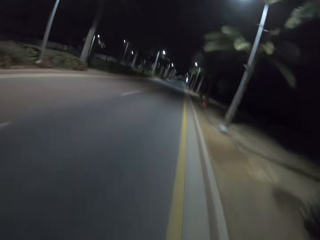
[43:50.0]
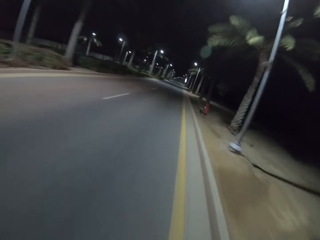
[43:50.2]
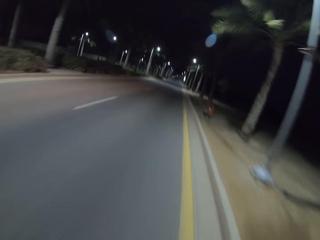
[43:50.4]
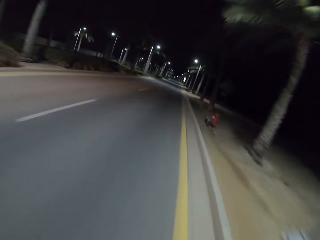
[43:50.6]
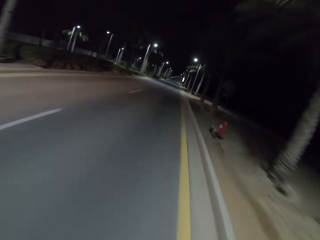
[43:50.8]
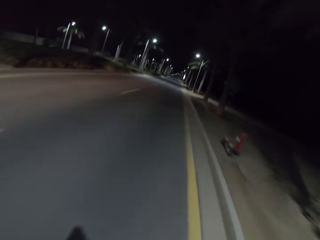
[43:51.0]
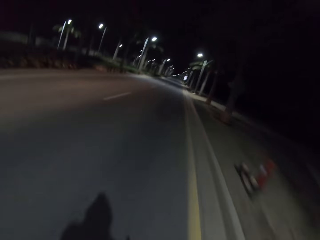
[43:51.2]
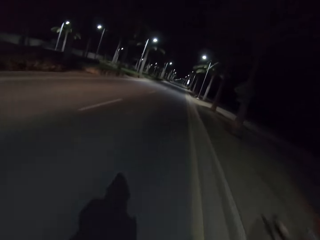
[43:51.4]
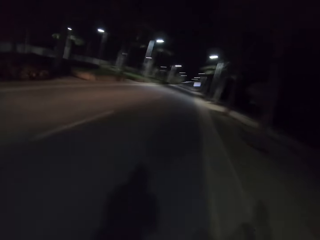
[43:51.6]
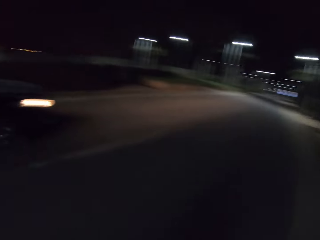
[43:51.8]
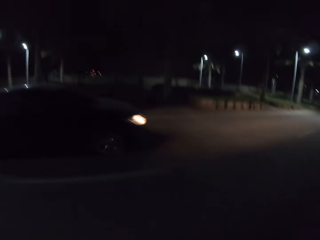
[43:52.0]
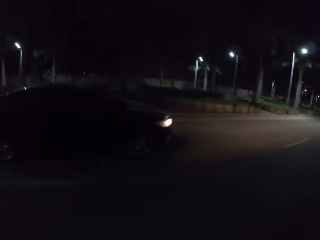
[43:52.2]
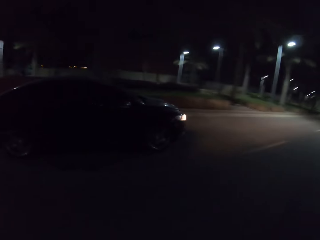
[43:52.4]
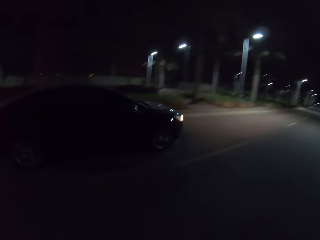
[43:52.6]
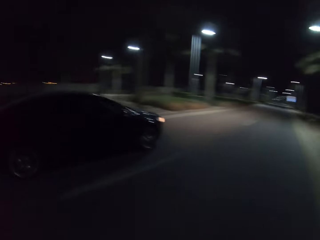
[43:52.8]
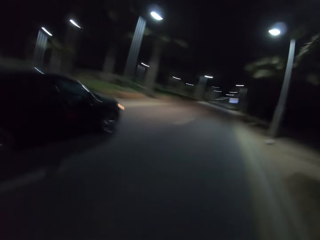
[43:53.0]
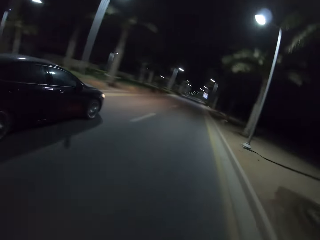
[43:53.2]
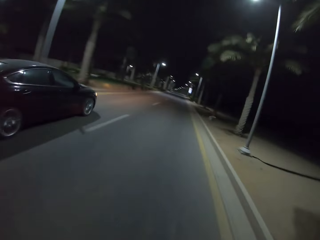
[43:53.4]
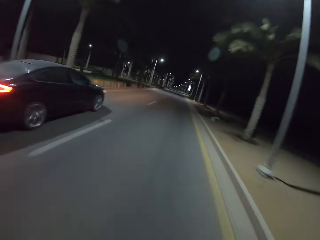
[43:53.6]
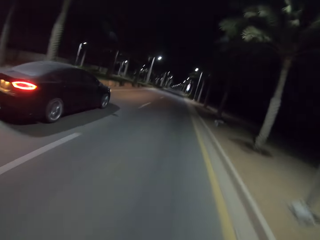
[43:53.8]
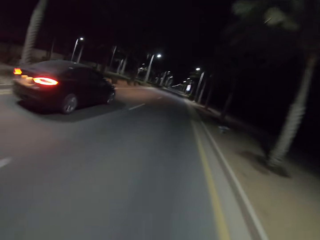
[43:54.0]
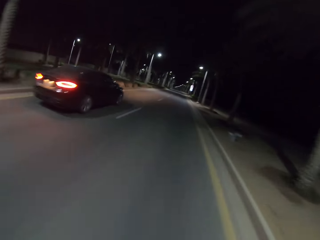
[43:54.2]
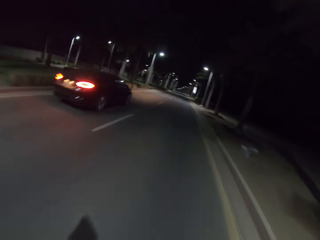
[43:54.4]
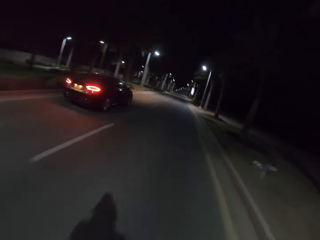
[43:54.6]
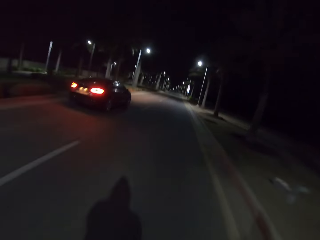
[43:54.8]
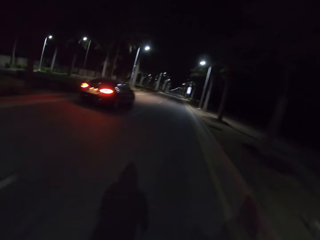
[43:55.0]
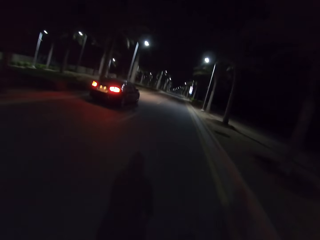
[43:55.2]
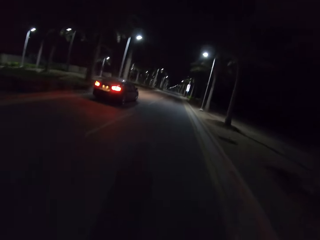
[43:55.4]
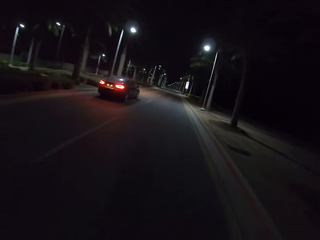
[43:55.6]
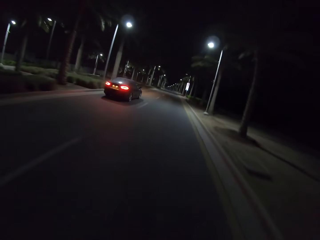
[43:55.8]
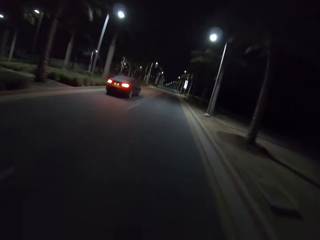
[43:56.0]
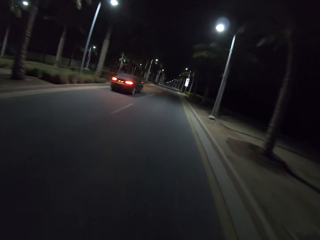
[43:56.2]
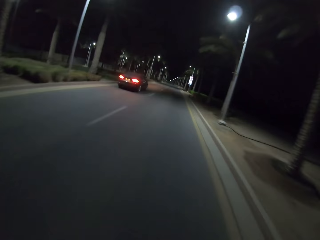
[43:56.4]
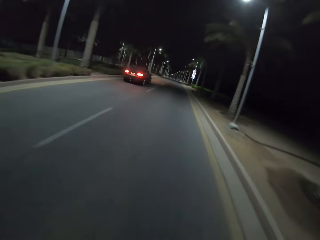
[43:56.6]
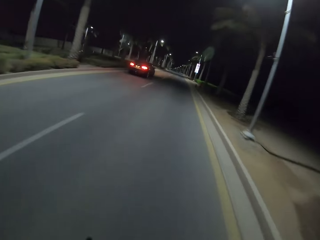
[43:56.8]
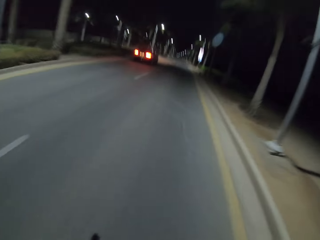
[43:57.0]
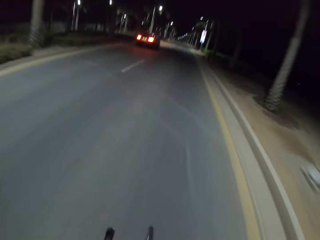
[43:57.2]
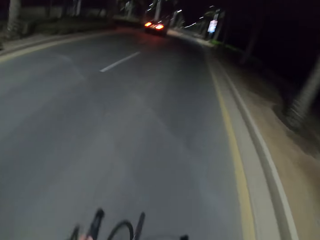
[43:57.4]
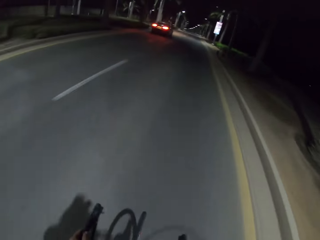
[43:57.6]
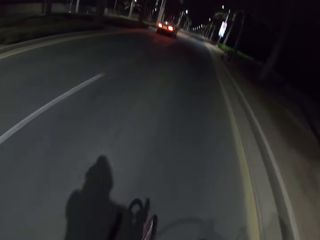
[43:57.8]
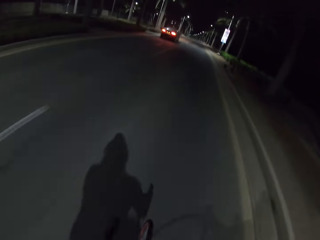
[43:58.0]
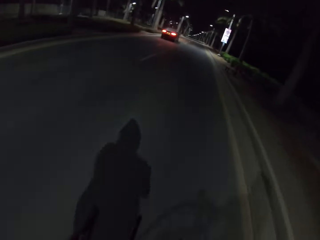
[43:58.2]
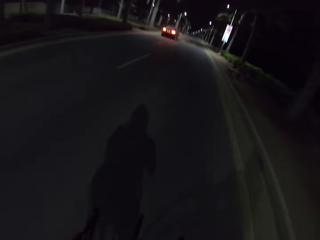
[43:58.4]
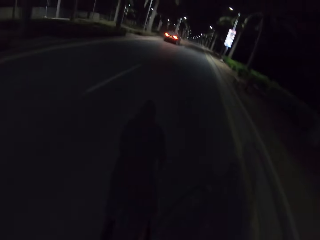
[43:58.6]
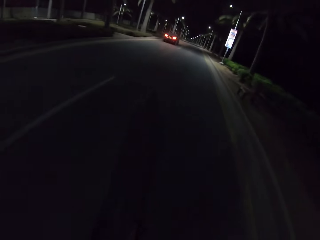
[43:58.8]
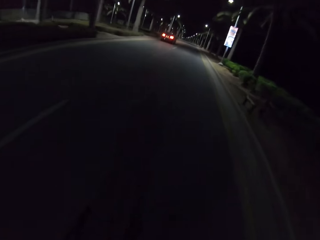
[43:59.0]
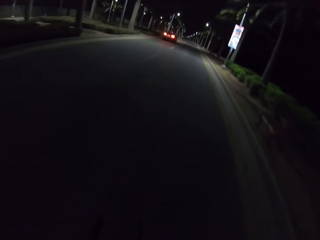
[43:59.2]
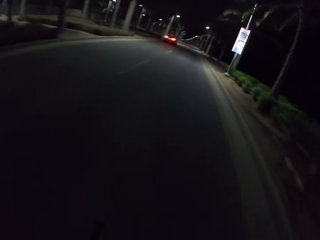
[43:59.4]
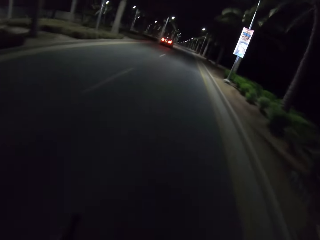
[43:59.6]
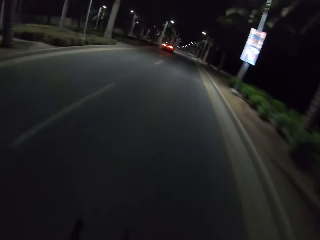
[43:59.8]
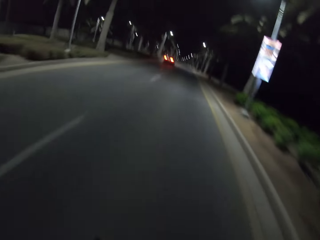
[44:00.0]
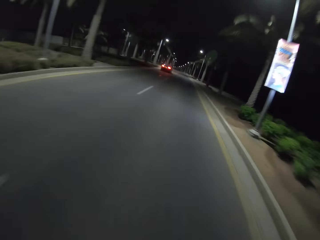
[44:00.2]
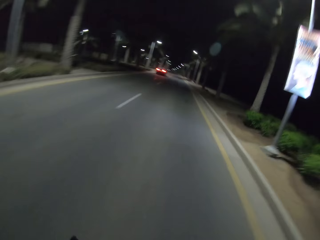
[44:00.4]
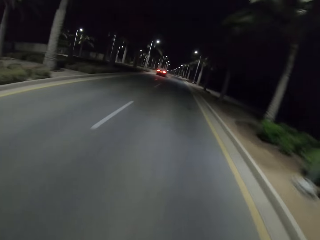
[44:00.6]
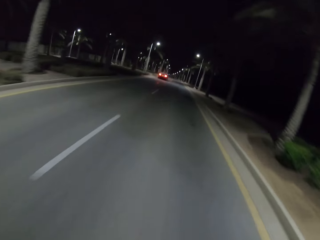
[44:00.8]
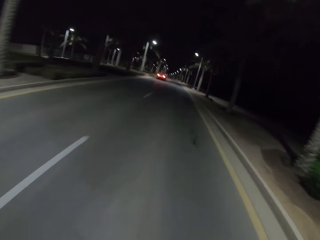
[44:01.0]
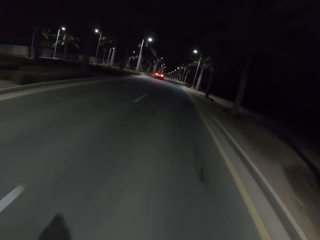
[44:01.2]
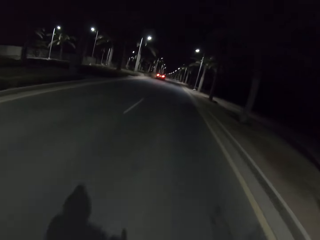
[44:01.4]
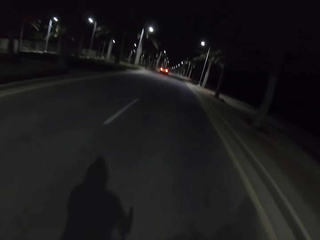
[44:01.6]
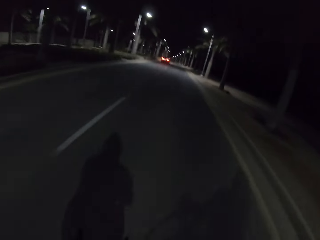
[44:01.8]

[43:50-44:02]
The camera wearer looks around. They ride the bicycle.

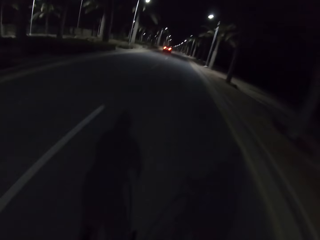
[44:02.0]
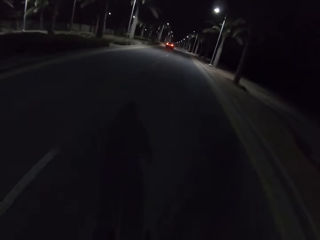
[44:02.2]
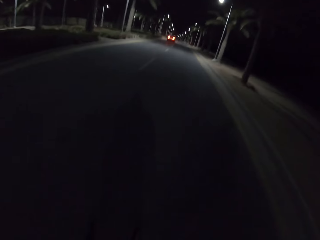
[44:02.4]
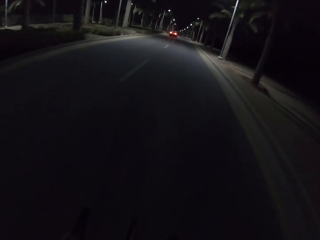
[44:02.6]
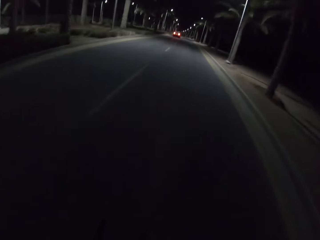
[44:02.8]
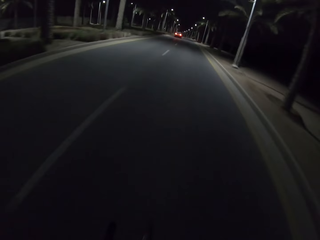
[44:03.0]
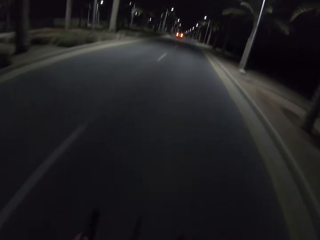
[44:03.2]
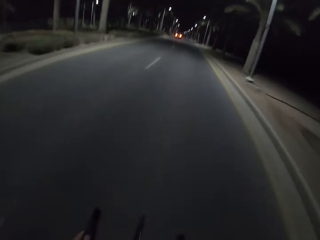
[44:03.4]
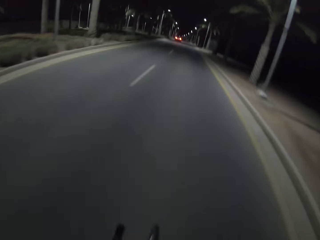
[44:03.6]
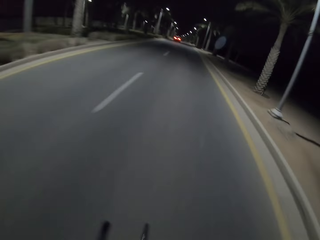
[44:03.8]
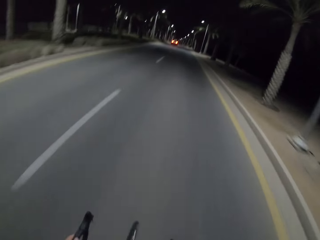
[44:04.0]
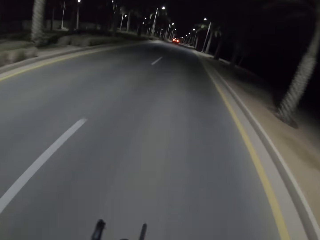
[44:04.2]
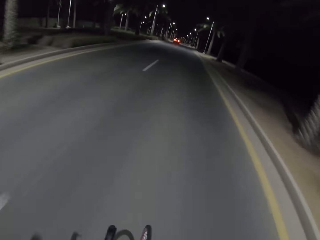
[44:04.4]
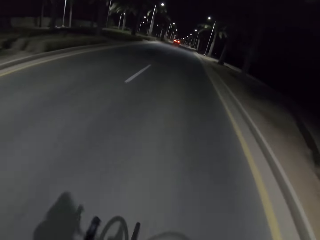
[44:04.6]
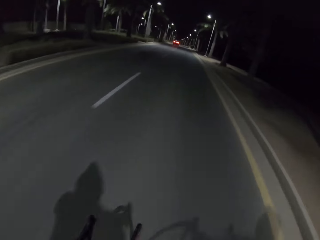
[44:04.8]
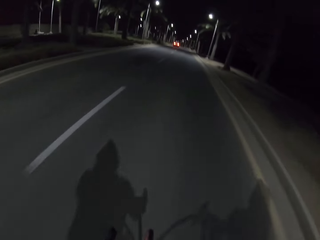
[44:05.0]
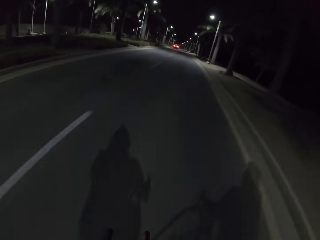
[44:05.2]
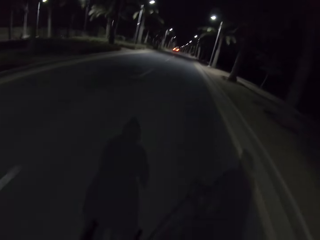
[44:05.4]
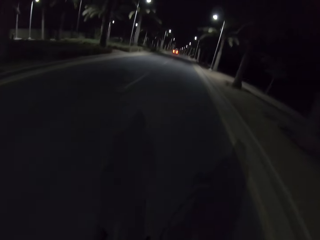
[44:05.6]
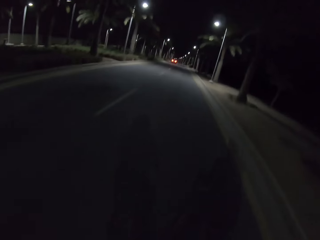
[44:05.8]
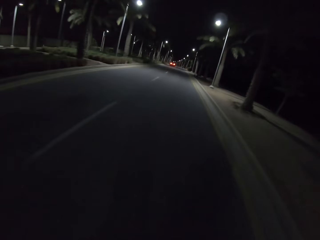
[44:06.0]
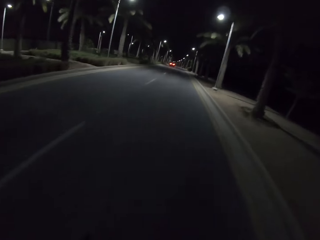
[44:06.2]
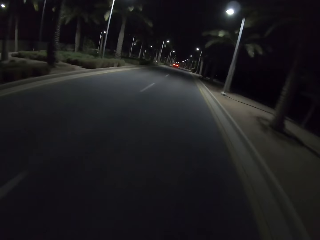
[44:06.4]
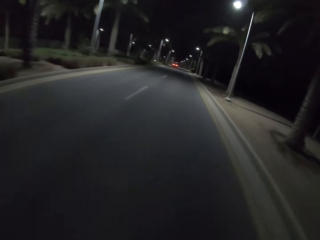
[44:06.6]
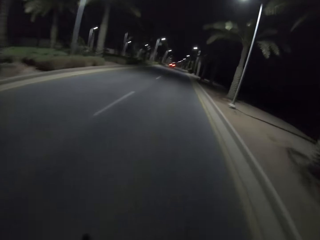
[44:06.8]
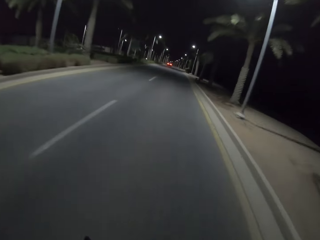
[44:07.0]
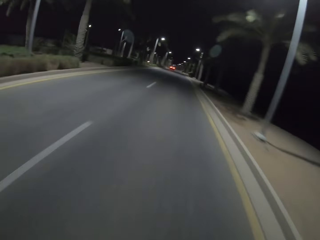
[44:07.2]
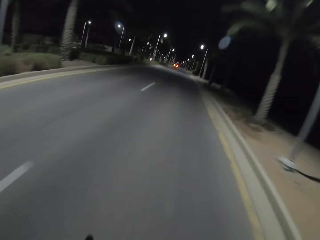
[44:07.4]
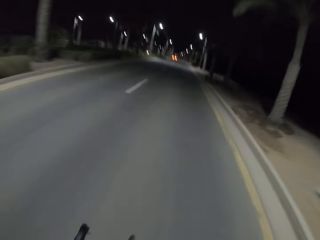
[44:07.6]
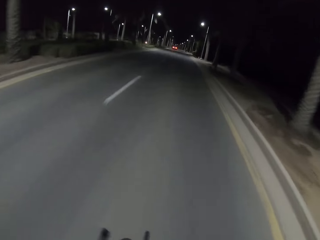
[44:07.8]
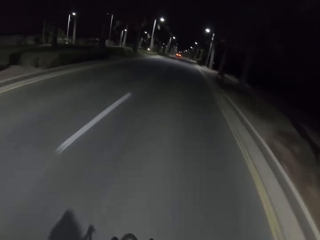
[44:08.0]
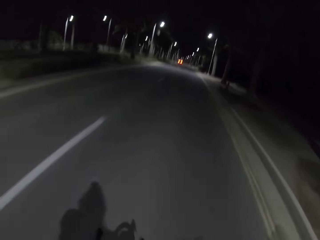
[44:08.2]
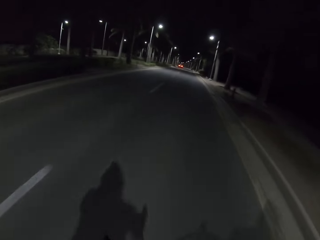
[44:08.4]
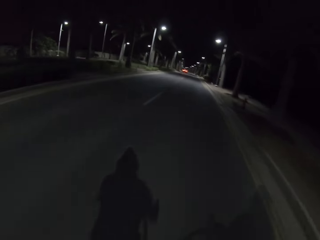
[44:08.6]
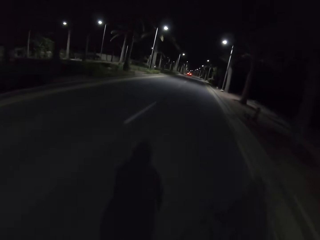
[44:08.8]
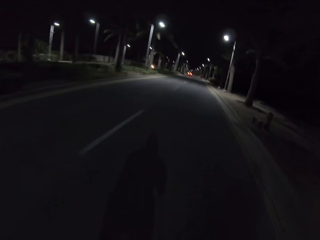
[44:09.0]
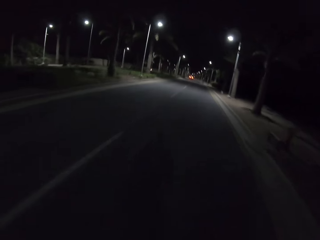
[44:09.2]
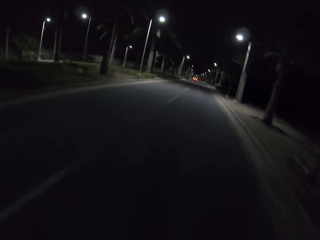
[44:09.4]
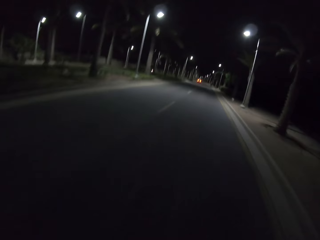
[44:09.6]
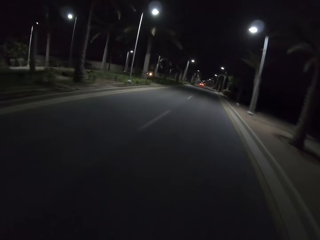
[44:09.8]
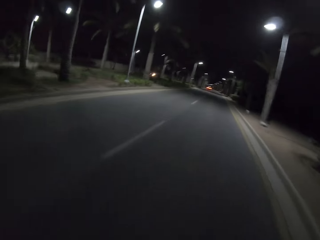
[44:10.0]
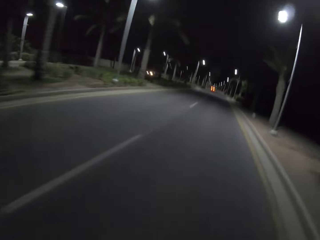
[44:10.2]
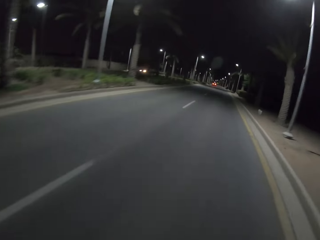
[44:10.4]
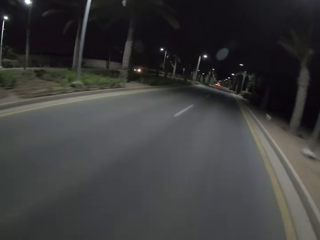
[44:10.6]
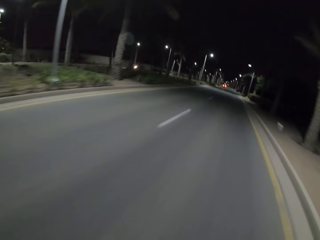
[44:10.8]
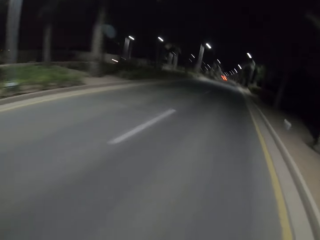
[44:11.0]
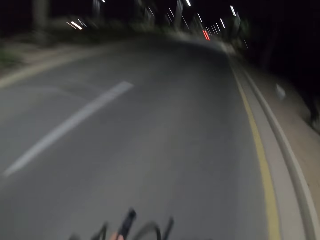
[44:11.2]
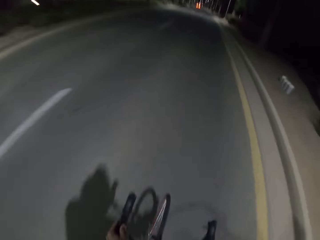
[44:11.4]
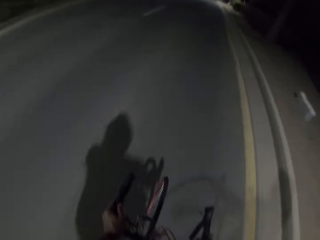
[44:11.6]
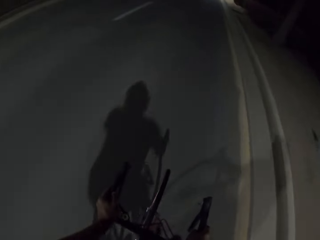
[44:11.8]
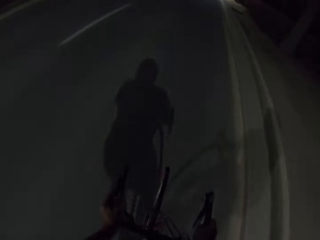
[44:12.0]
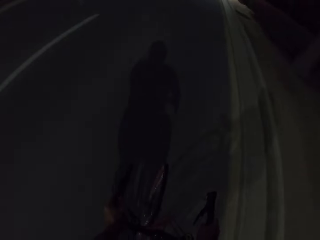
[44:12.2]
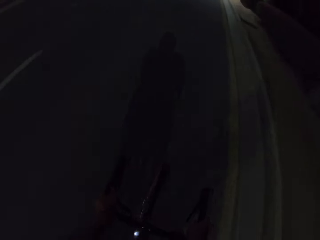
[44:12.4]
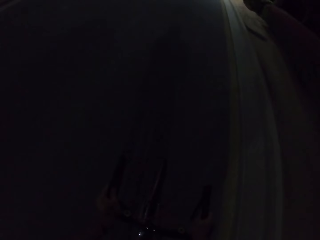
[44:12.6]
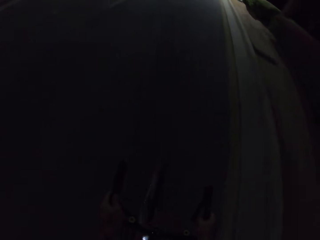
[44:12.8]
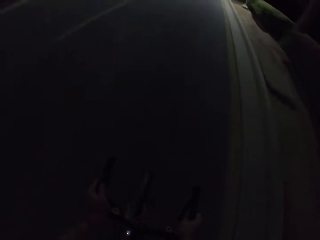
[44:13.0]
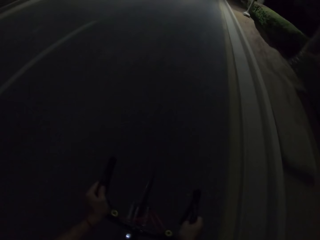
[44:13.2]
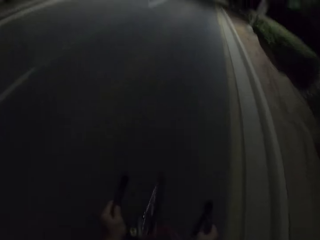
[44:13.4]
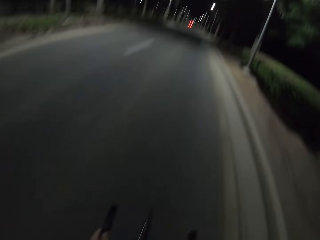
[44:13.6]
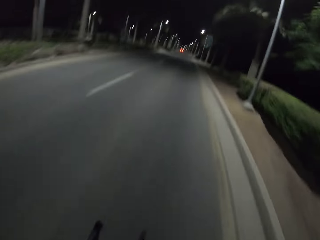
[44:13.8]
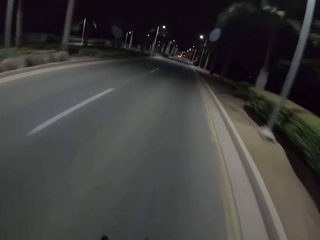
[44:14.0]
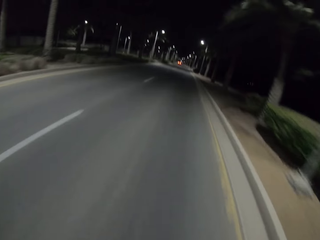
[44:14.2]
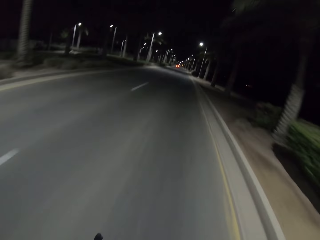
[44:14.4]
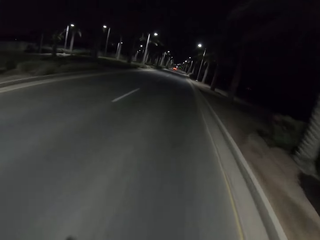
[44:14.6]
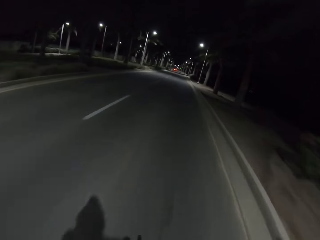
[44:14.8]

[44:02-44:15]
The camera wearer rides the bicycle. They look around.
